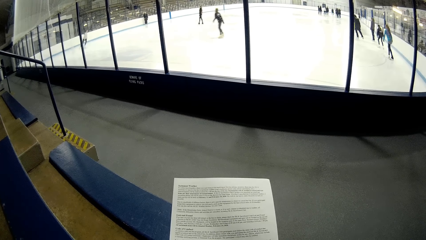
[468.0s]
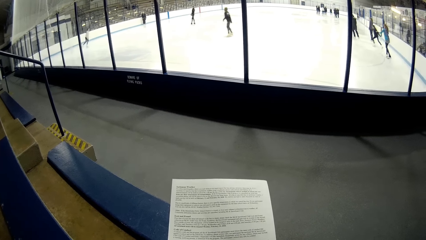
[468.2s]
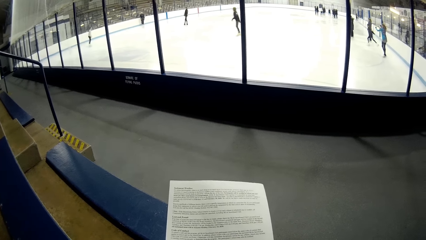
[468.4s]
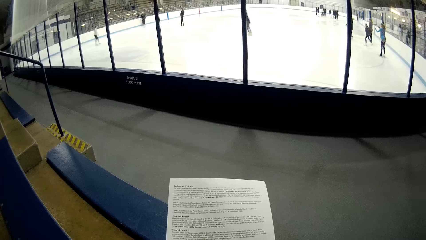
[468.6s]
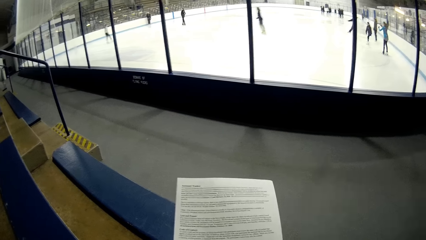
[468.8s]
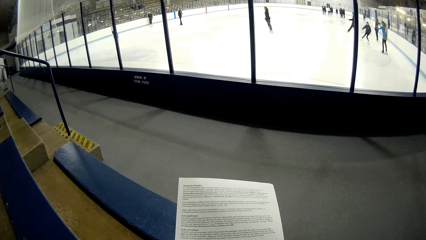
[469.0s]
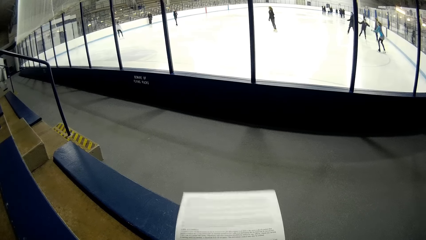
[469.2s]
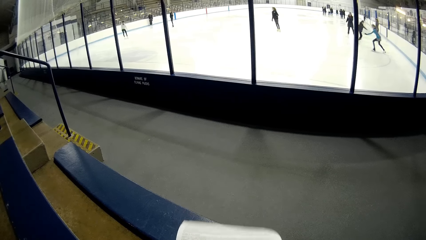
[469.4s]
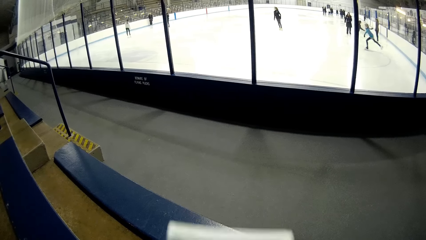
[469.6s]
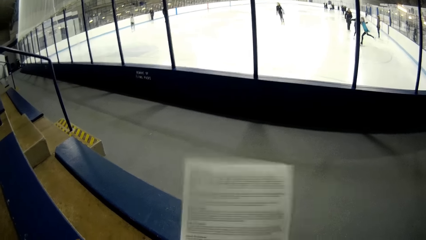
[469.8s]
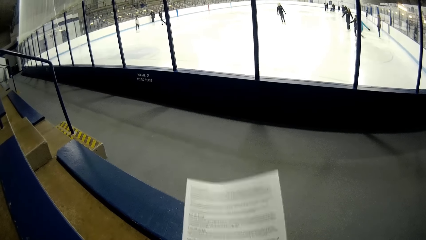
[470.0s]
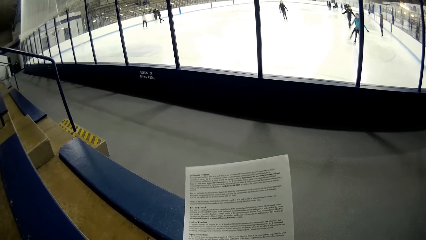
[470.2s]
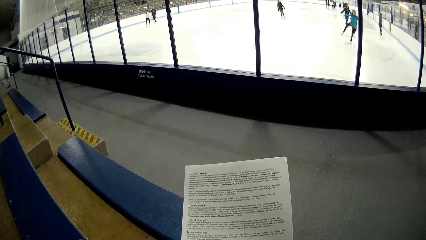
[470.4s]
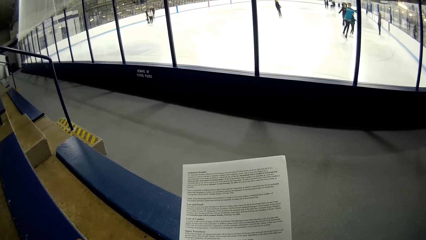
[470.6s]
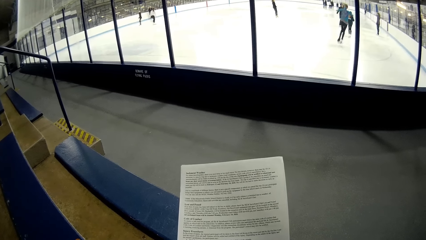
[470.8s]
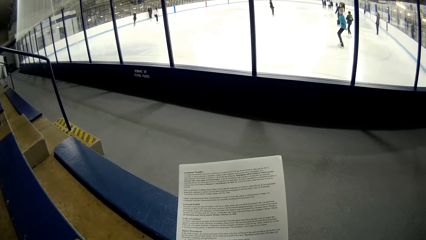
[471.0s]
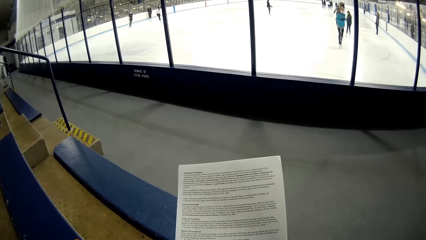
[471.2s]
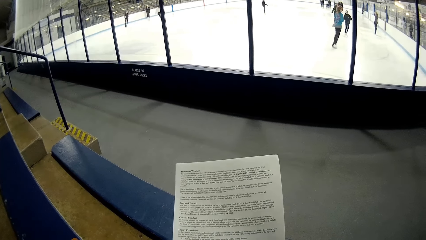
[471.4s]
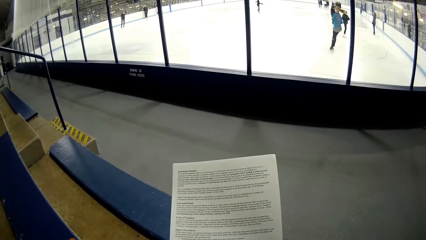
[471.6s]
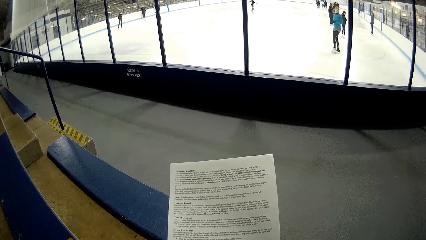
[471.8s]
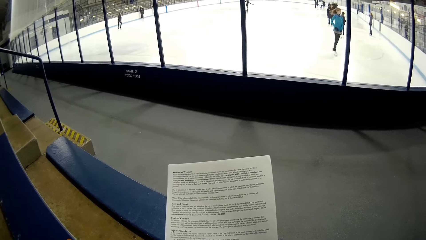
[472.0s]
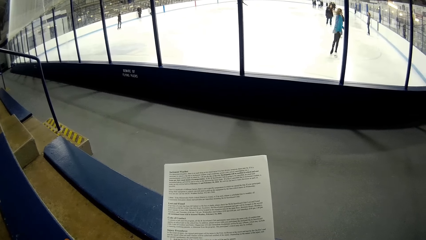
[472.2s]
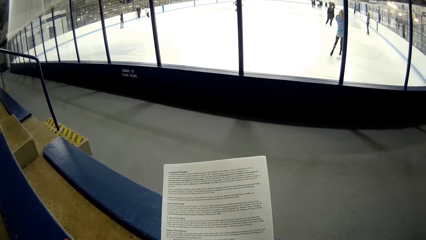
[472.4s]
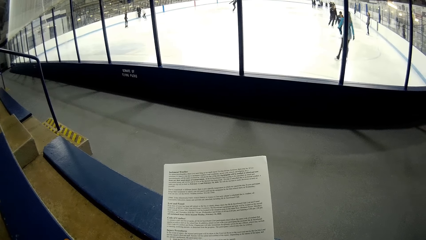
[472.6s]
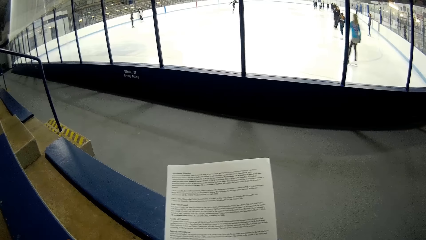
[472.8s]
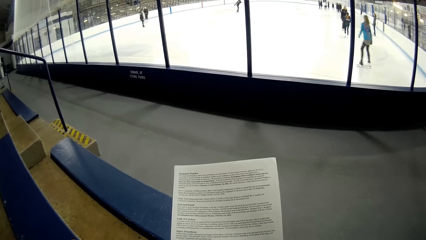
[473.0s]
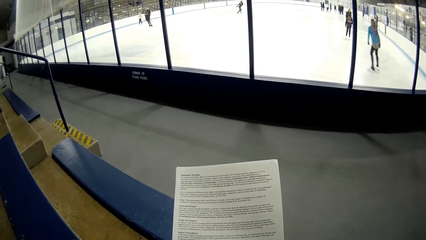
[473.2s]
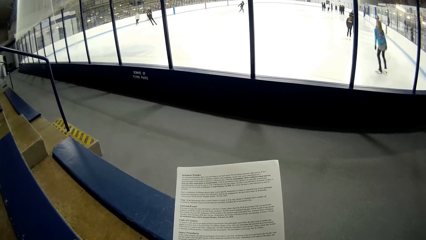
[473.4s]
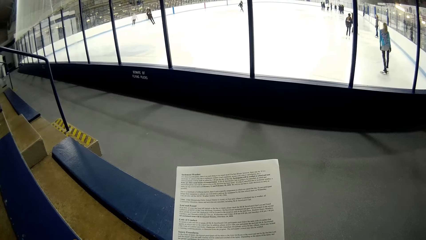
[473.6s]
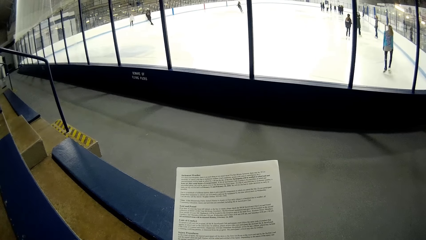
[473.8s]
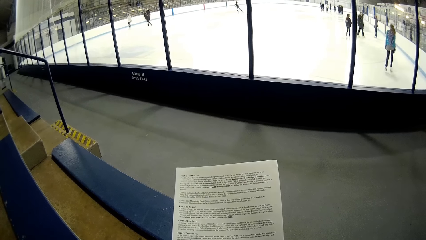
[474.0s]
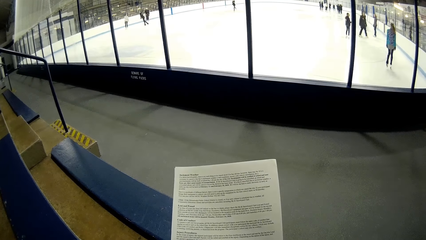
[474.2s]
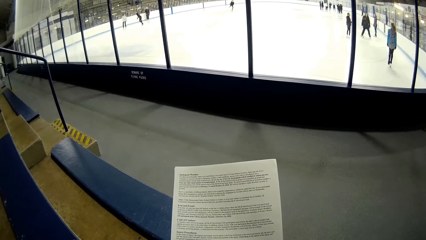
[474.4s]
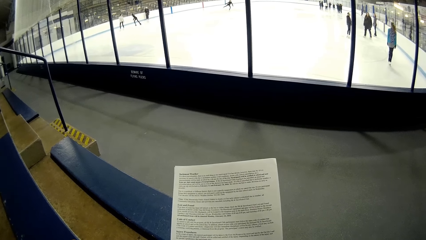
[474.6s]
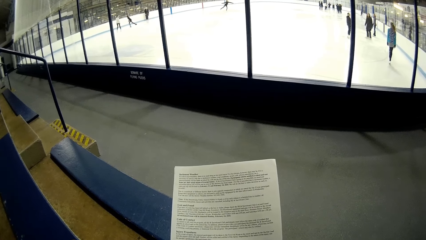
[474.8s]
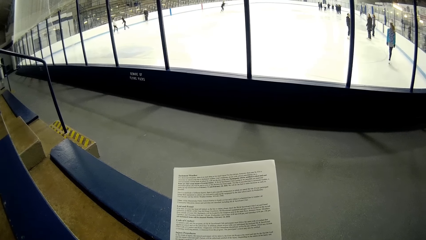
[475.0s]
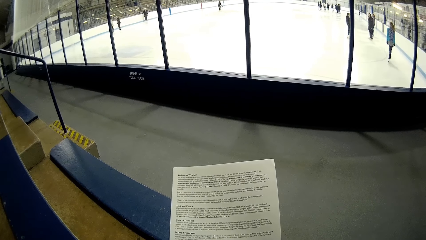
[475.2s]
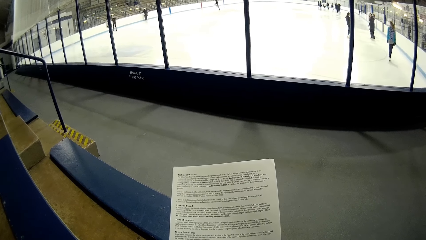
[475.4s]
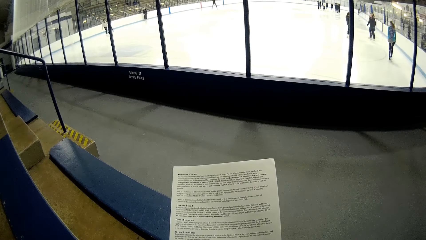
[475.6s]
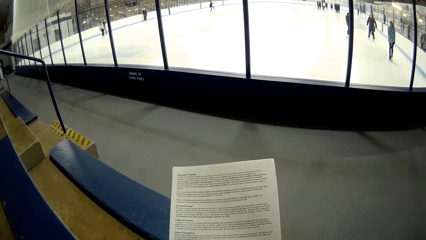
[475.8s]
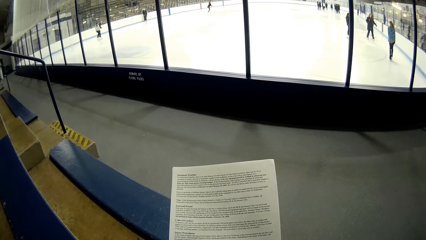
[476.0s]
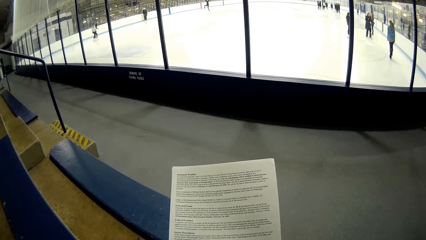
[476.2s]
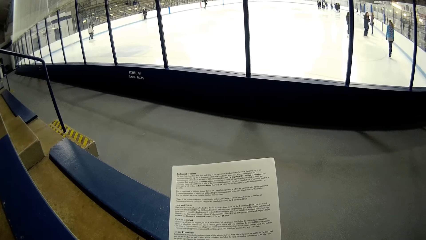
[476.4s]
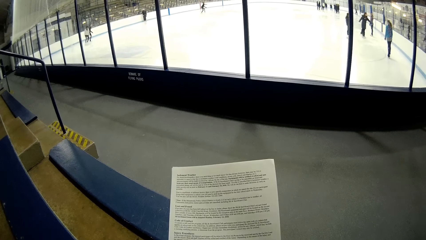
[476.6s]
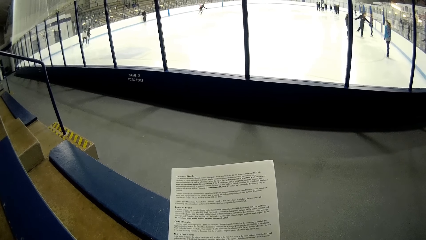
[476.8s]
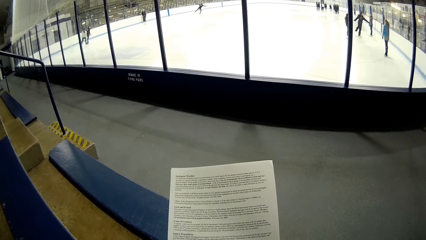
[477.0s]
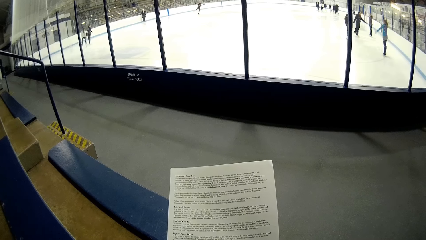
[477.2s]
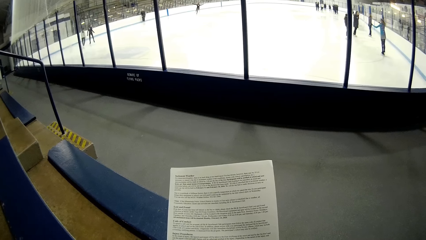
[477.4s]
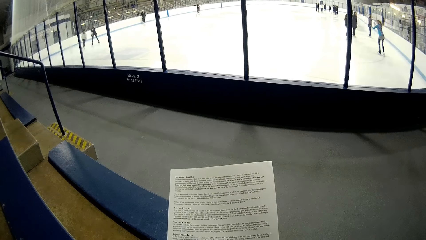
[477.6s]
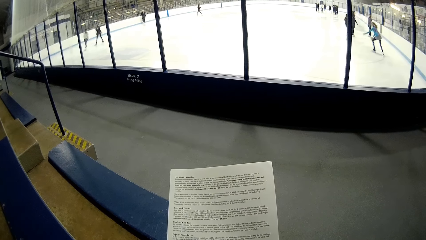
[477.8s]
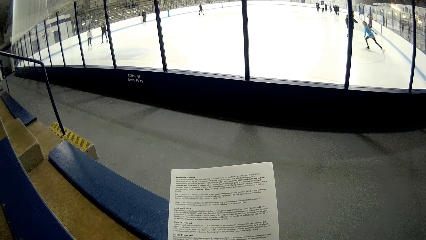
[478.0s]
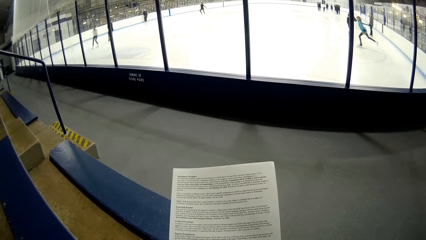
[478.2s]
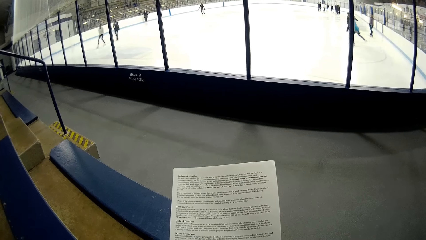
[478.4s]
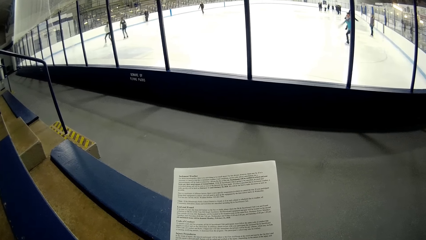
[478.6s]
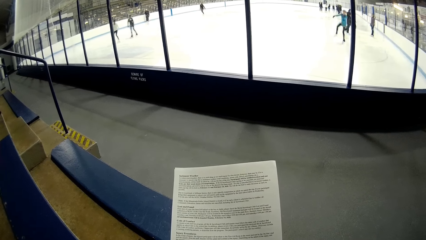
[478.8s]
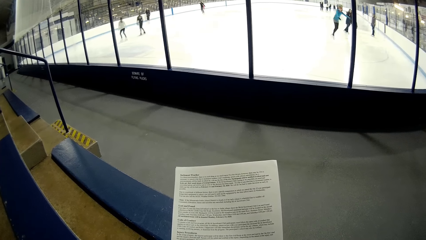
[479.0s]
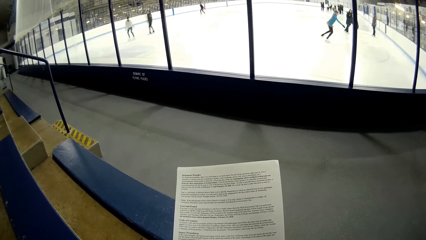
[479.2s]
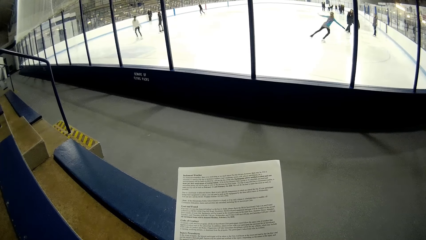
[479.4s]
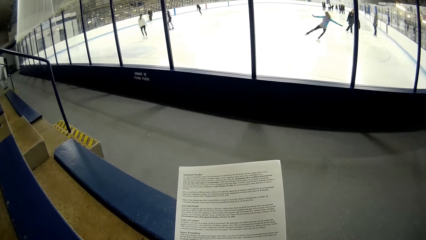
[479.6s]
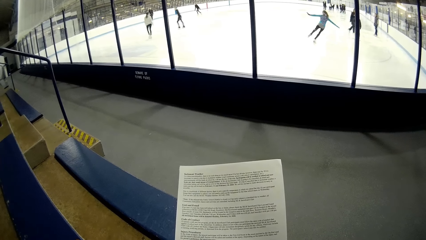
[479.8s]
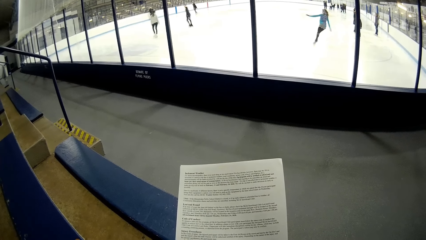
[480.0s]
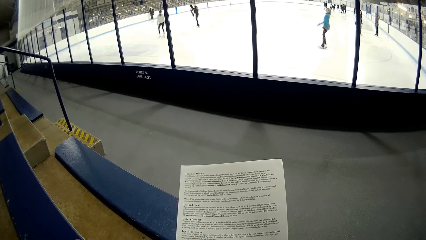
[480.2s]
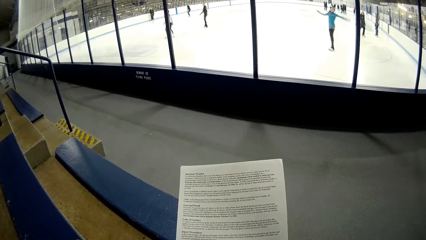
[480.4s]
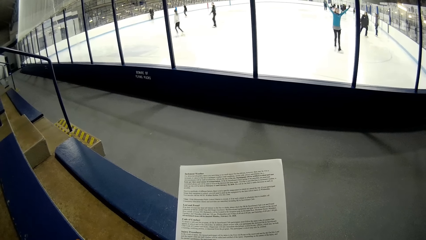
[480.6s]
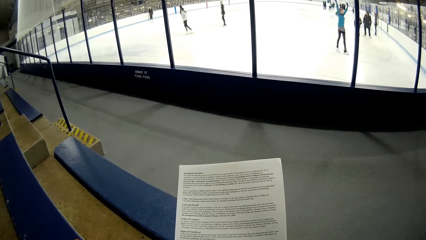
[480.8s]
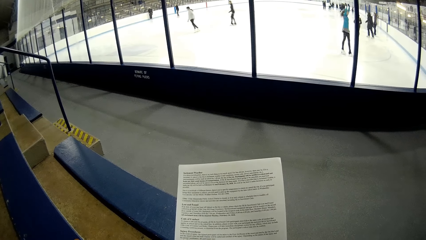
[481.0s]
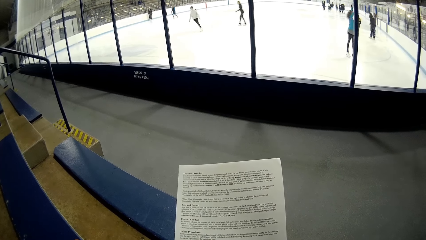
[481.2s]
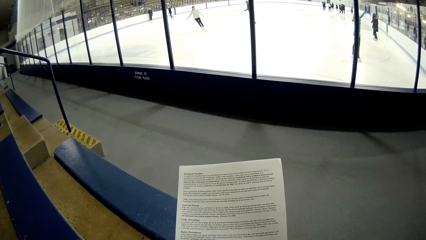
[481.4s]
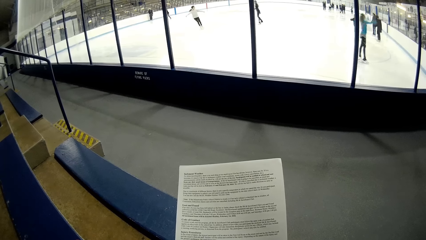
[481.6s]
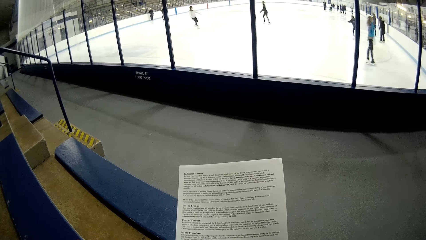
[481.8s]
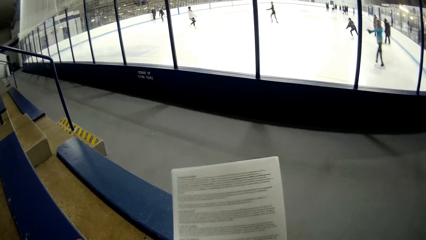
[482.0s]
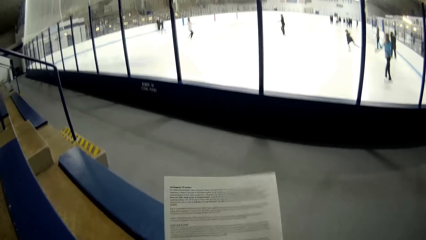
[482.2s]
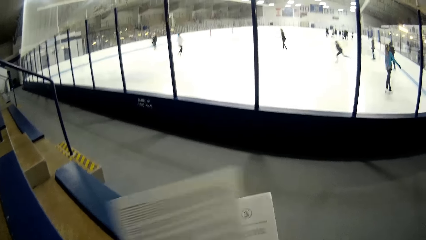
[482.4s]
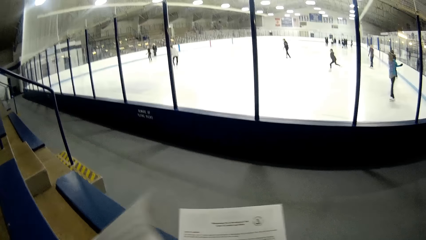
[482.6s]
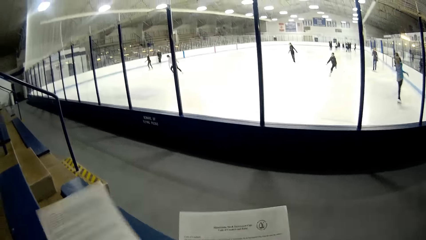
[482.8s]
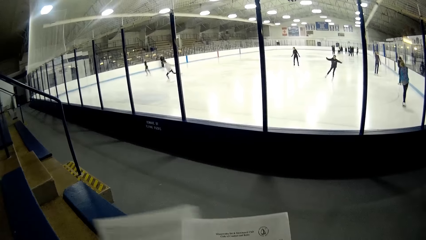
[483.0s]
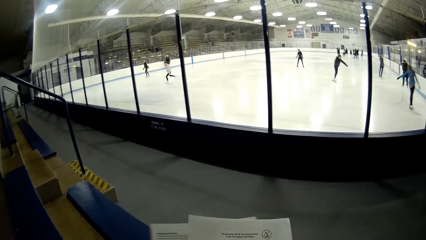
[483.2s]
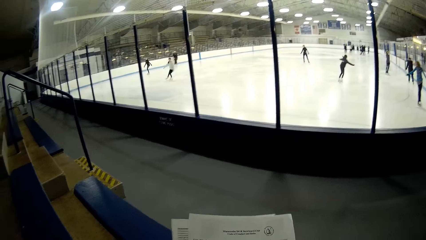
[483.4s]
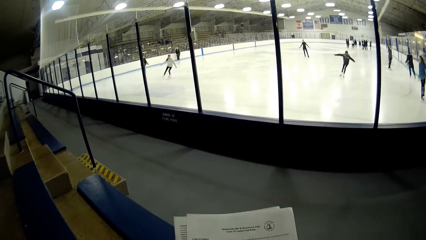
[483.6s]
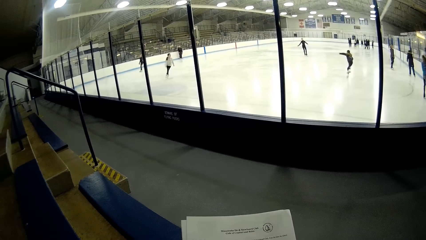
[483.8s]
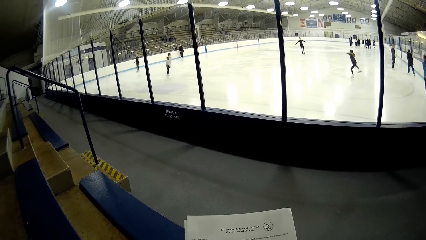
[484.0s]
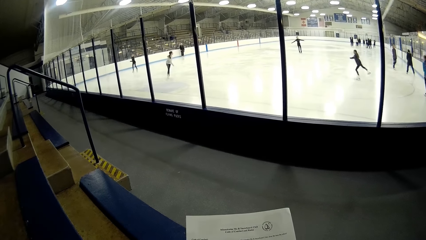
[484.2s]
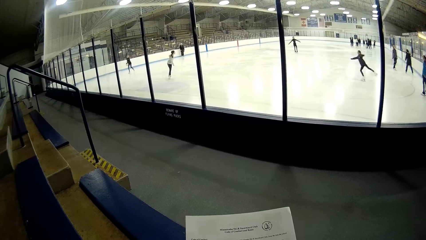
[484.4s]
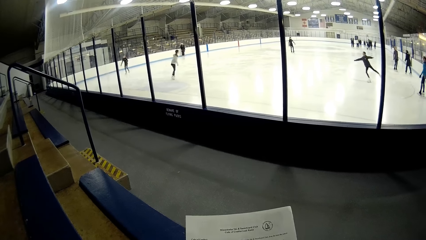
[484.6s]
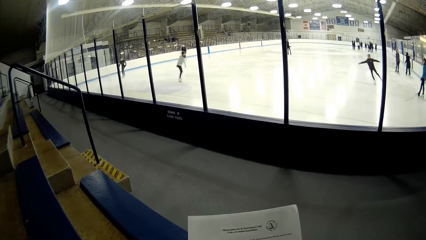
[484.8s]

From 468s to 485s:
The camera wearer moves the papers. They shake the papers. They read. They turn a paper. They move the paper below other papers.
